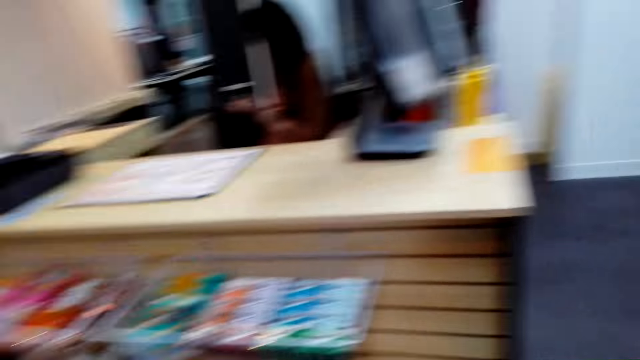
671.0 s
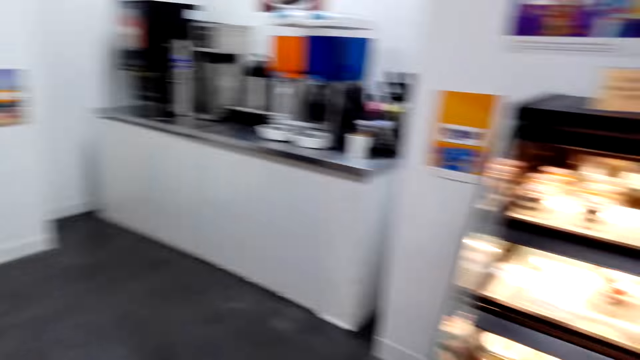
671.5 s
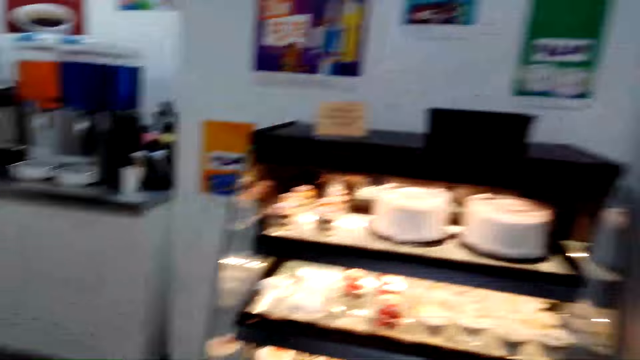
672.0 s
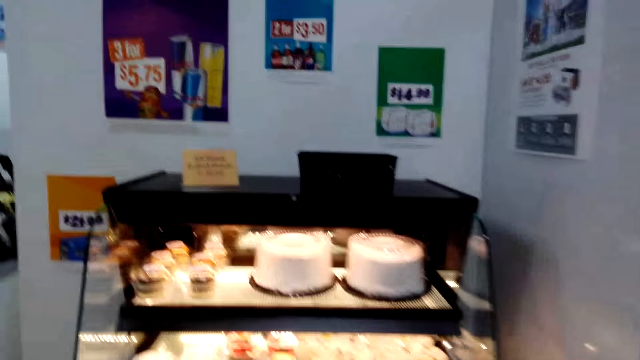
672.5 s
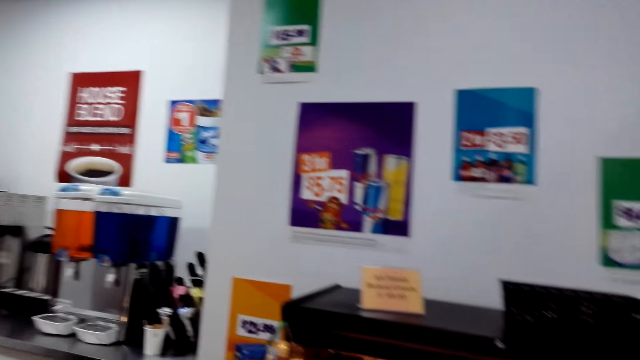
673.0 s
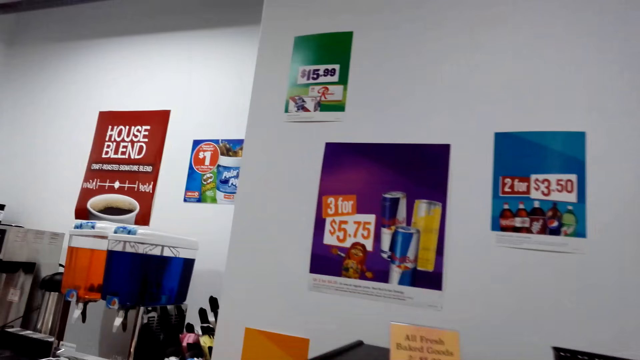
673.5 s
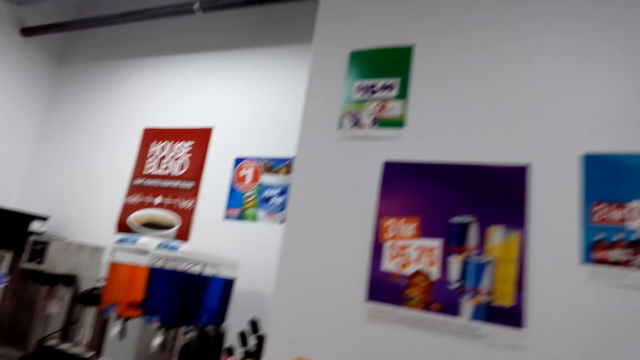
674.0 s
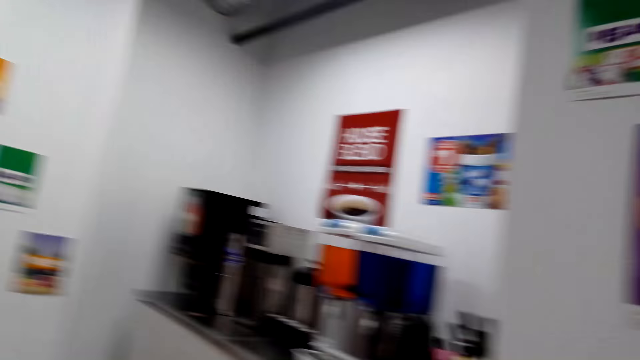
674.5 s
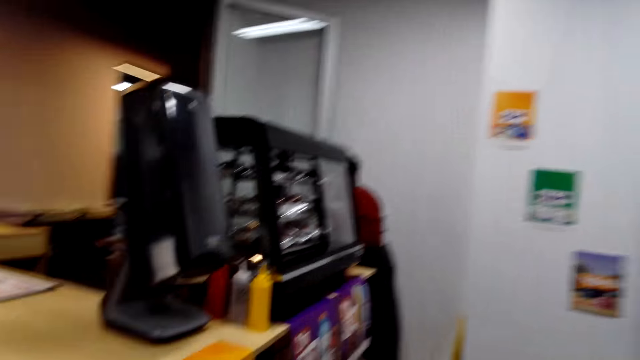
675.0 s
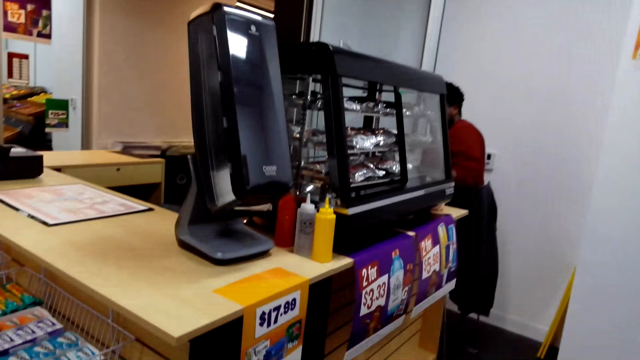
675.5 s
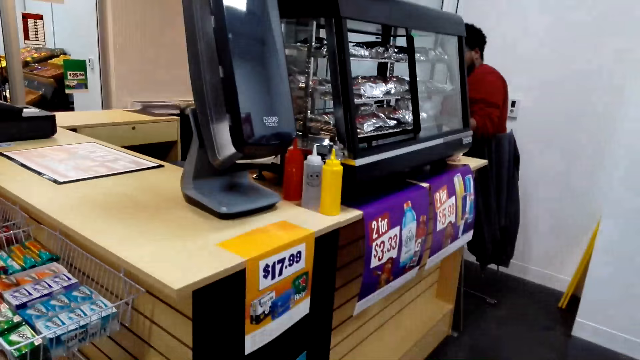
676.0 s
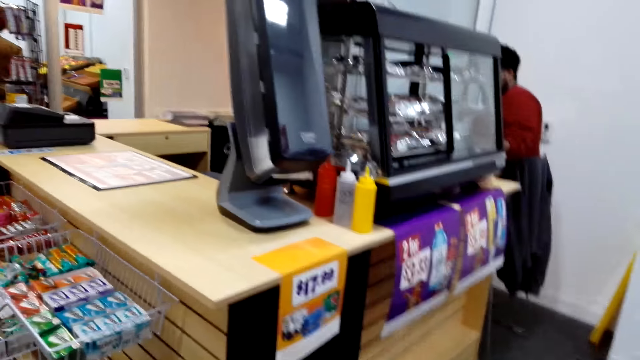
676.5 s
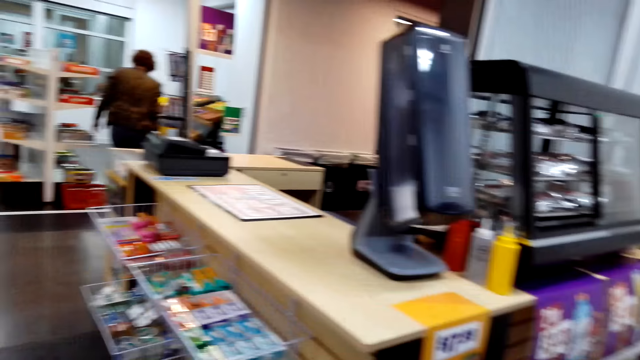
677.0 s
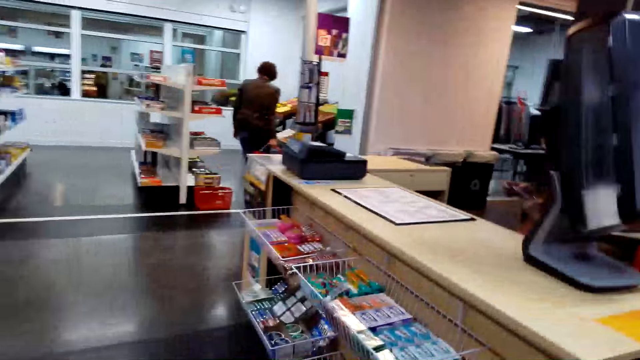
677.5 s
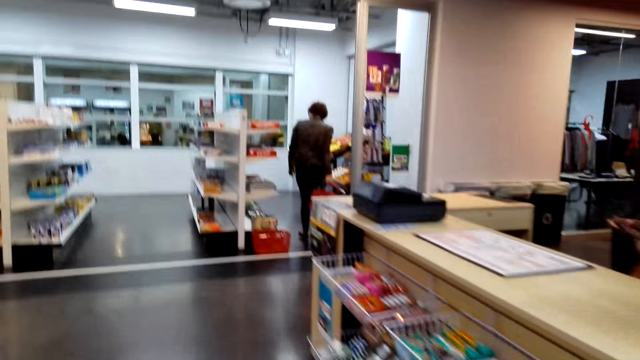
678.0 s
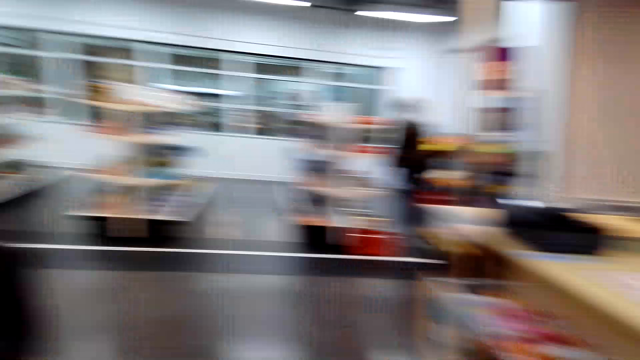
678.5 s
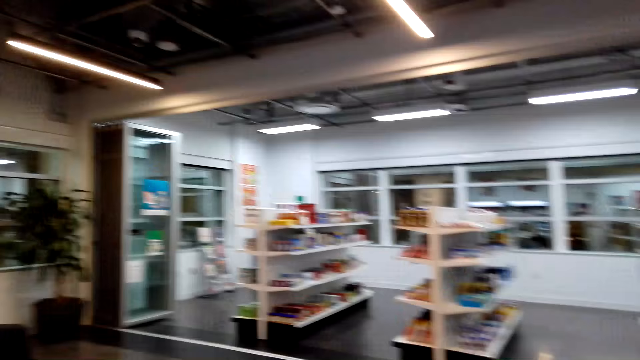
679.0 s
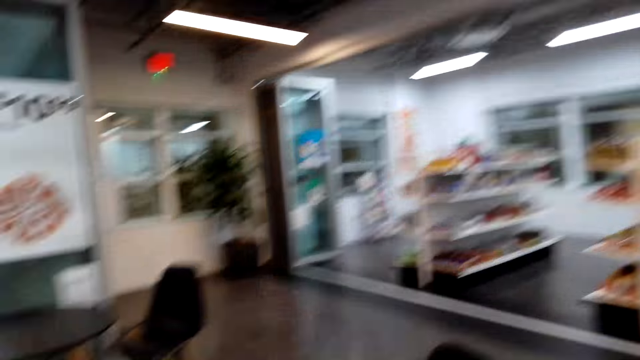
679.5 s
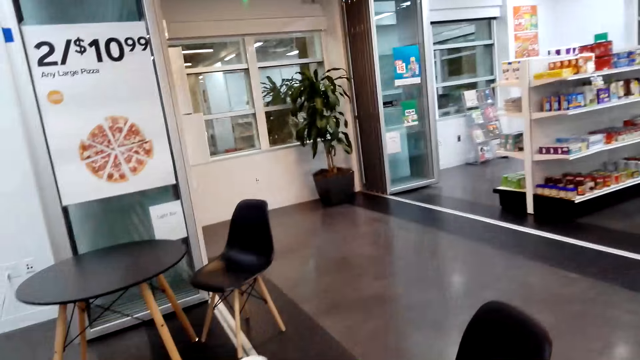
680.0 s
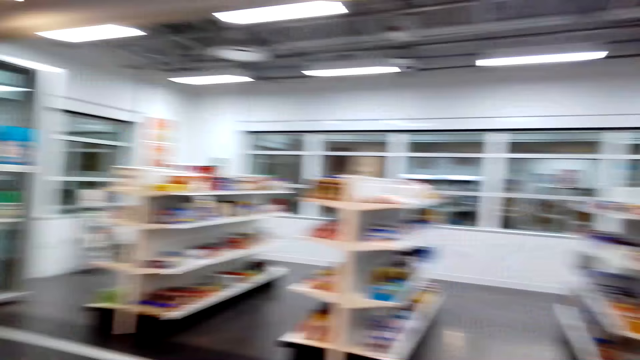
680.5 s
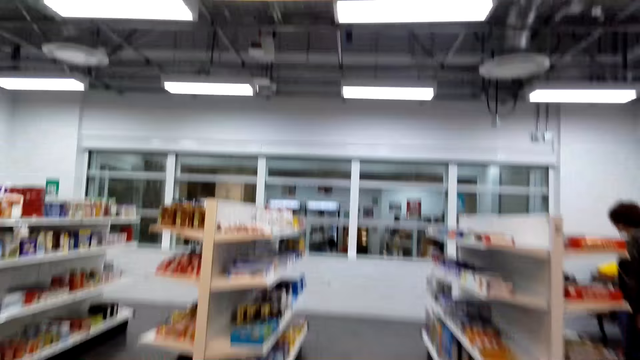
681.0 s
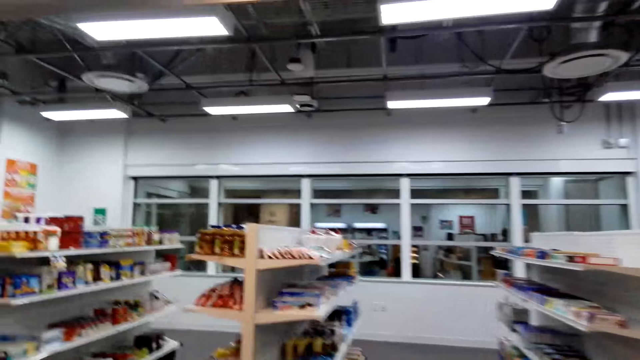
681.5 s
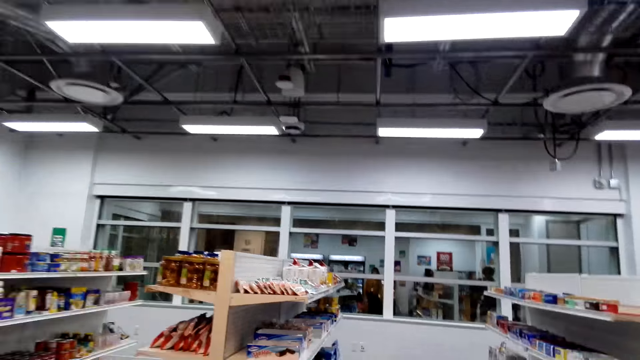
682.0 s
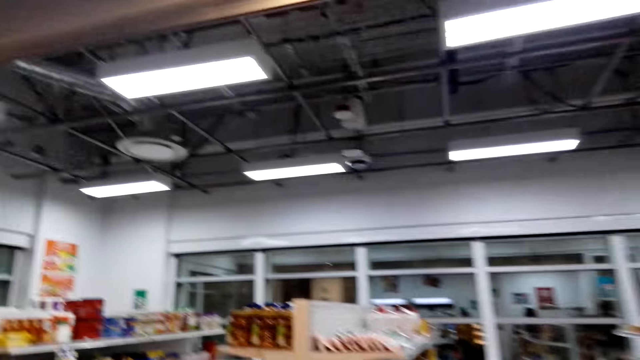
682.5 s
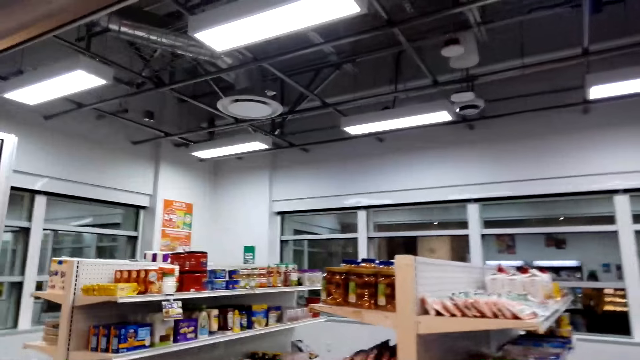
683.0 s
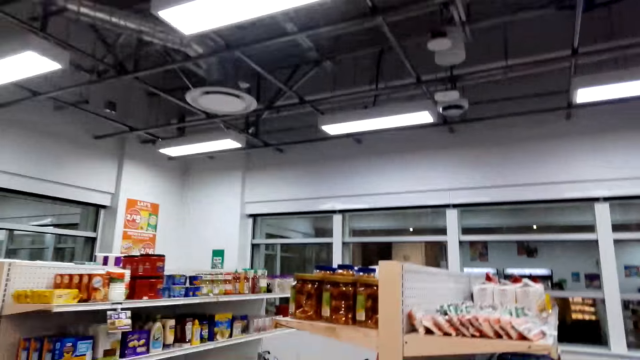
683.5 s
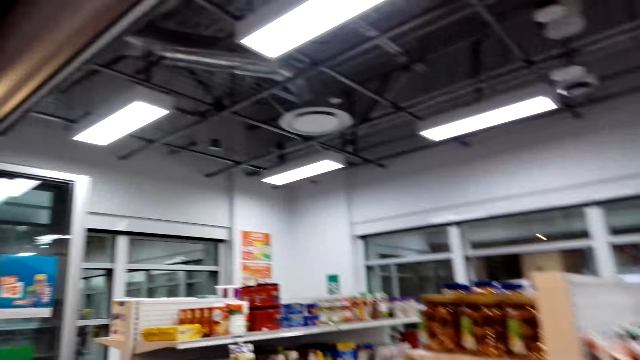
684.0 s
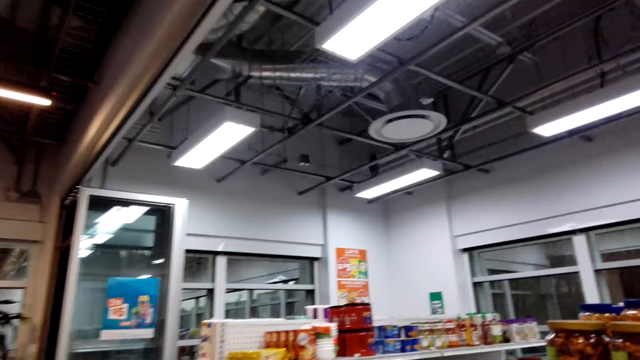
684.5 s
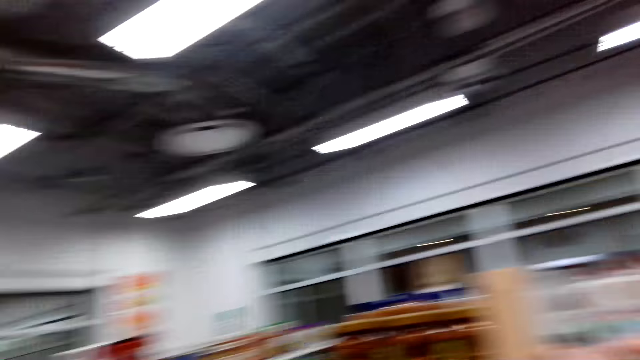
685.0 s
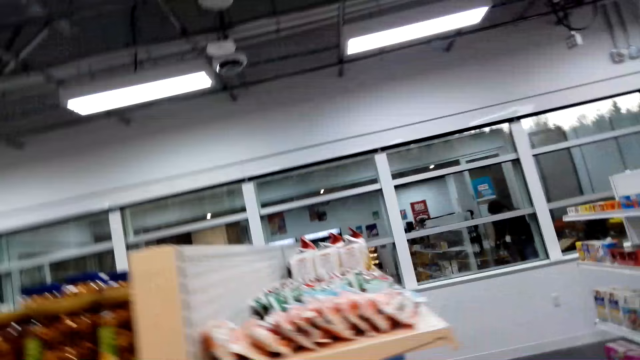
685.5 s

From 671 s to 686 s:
The camera wearer turns around and walks around the room. They look around and walk around.

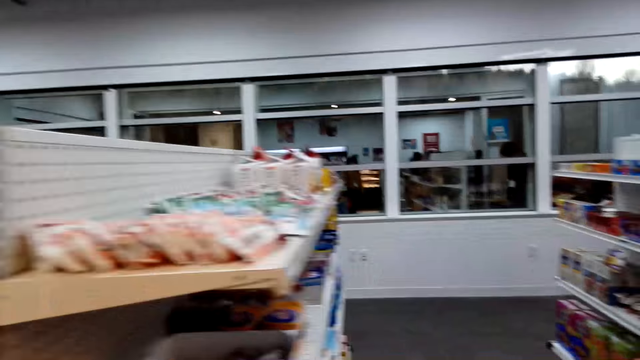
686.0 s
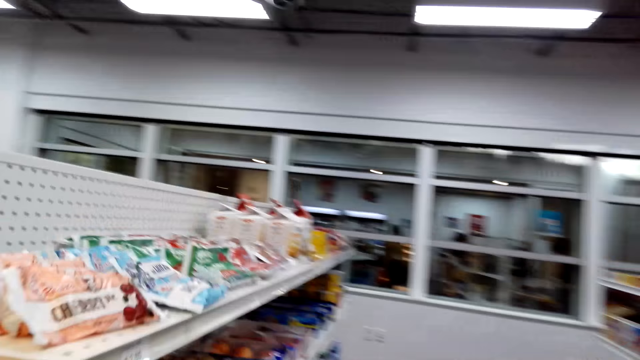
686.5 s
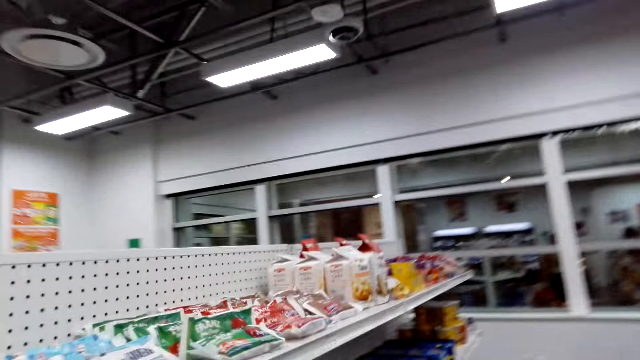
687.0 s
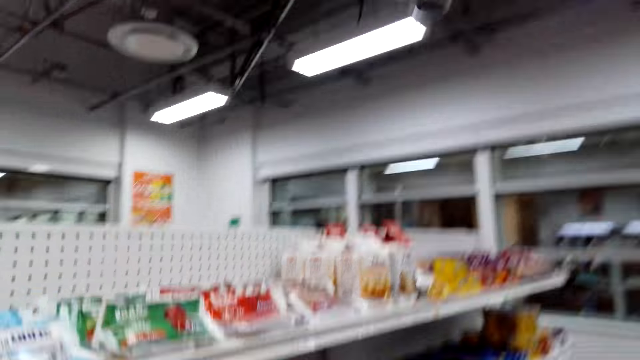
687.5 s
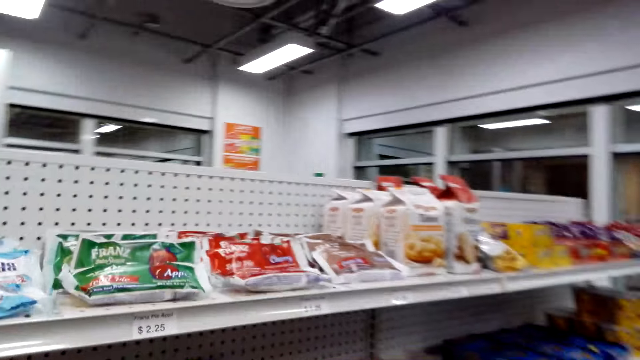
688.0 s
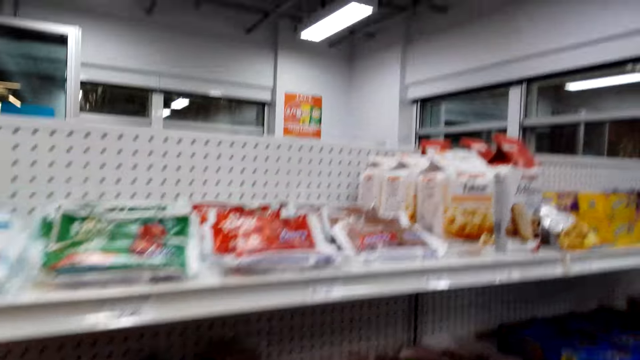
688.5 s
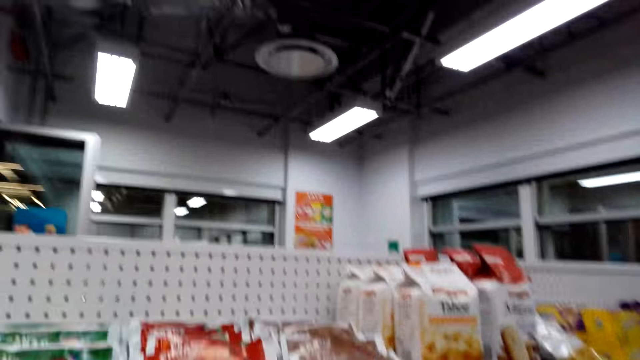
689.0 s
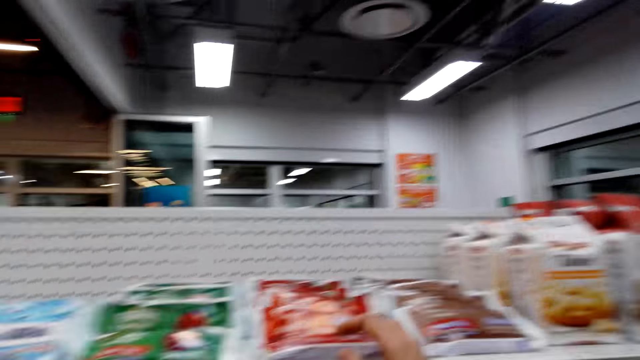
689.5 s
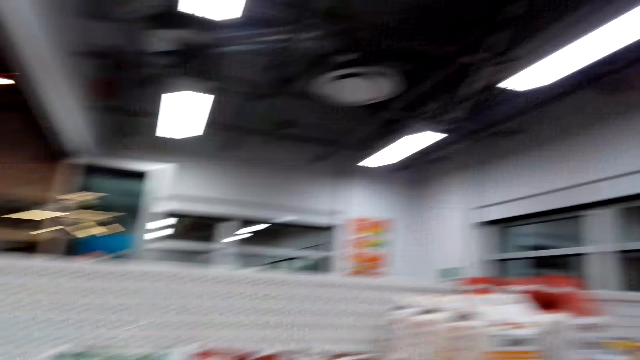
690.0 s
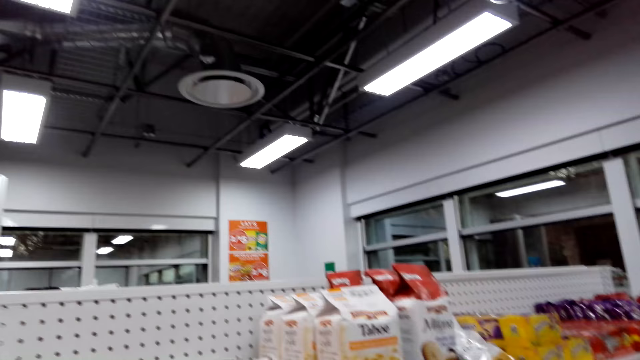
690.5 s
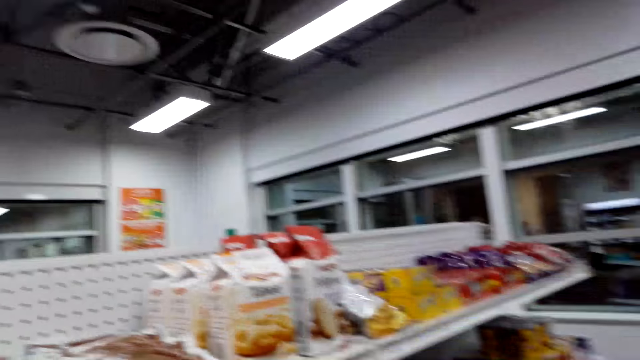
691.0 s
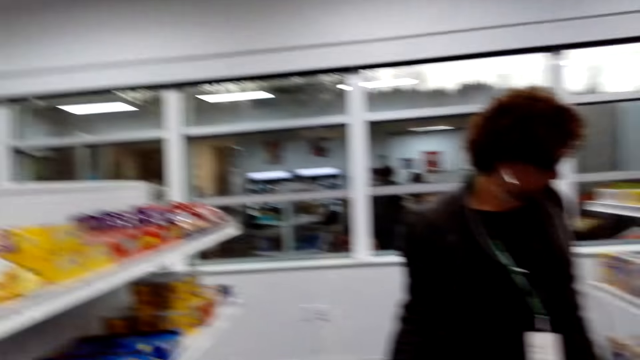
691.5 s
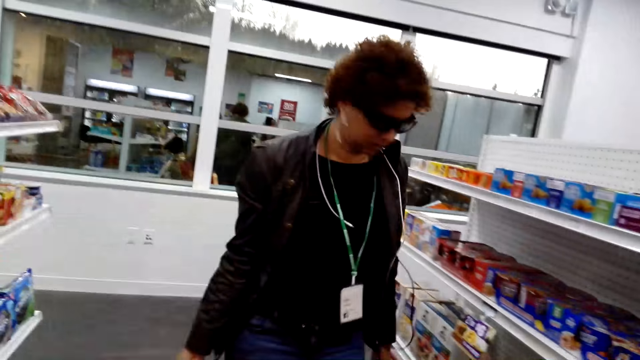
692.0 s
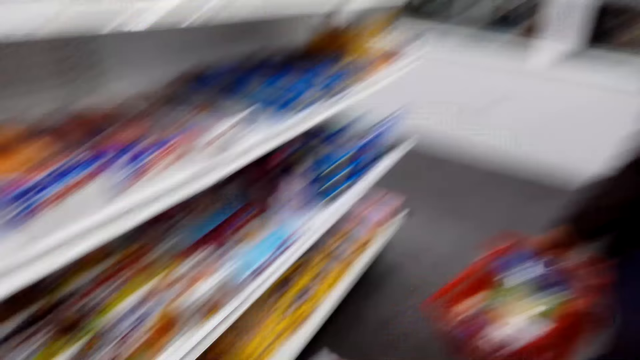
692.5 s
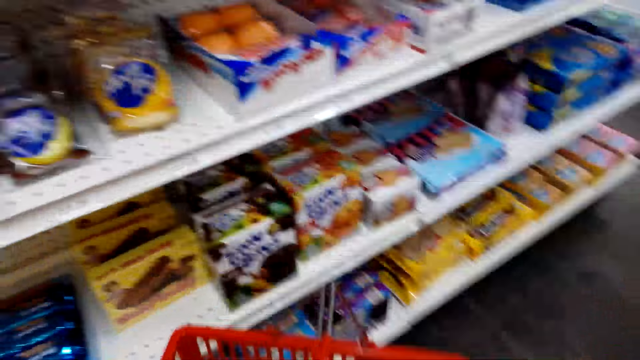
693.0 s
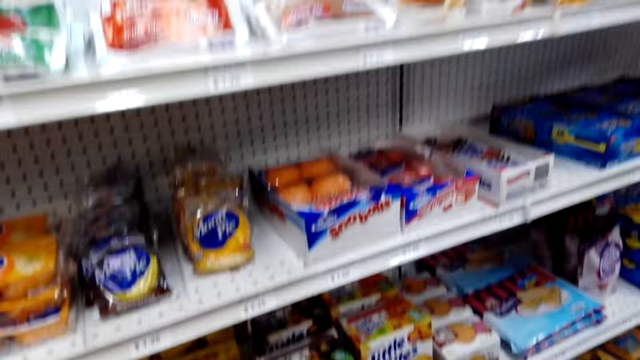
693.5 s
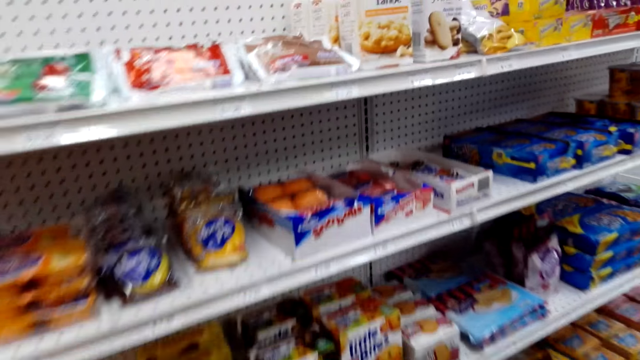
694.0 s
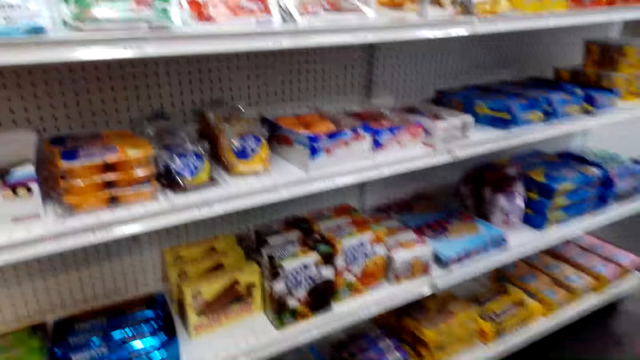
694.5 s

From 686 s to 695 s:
A man interacts with the camera wearer. The camera wearer talks to the man.
